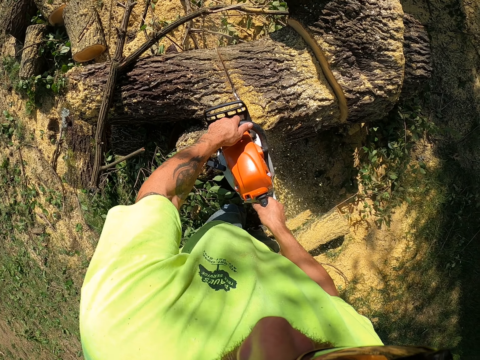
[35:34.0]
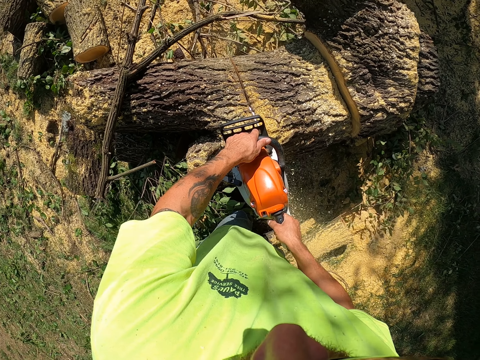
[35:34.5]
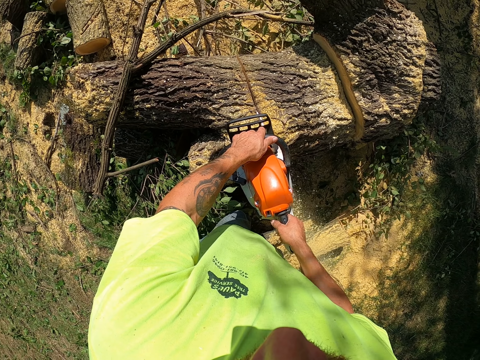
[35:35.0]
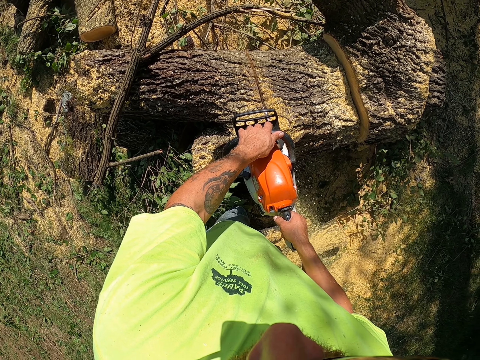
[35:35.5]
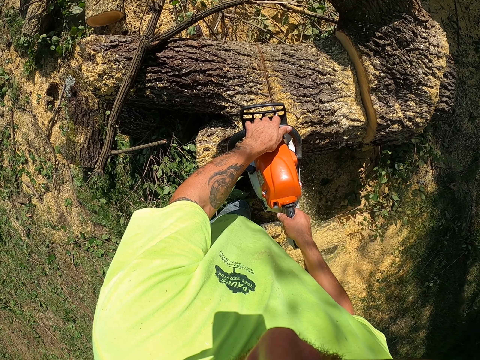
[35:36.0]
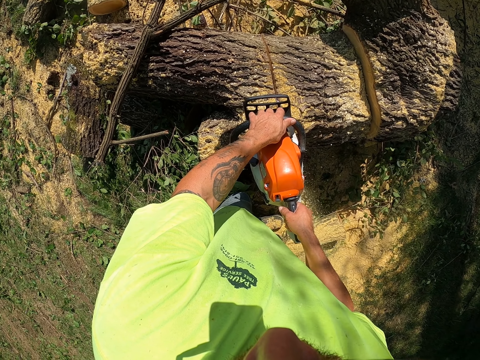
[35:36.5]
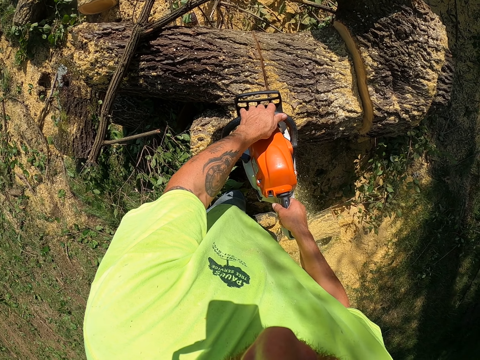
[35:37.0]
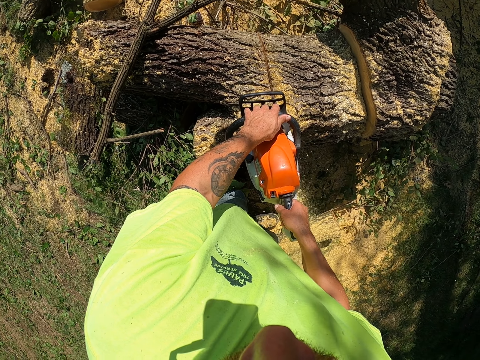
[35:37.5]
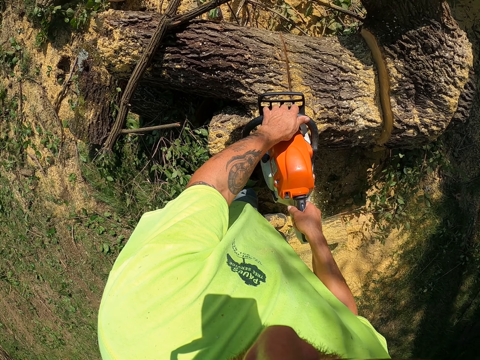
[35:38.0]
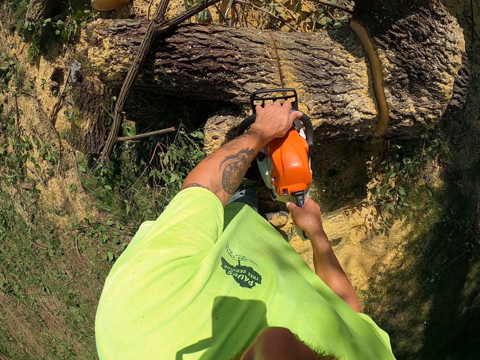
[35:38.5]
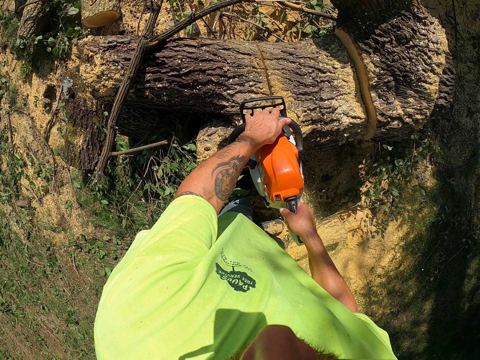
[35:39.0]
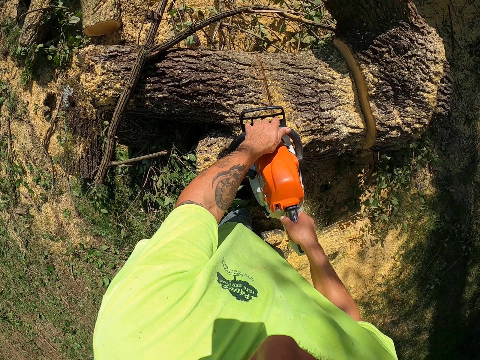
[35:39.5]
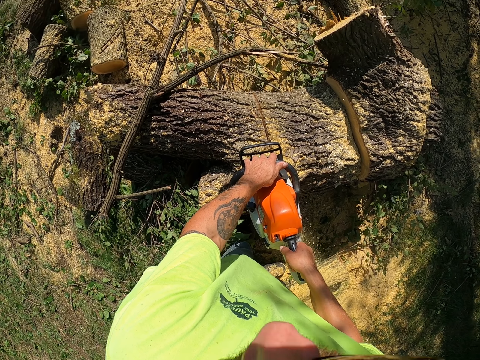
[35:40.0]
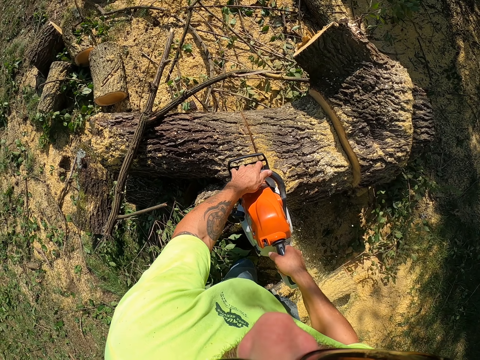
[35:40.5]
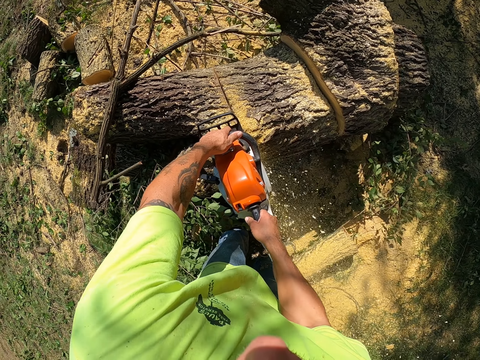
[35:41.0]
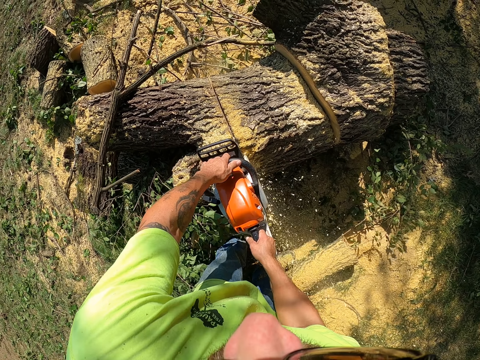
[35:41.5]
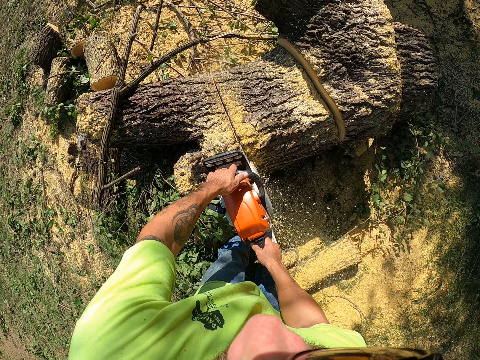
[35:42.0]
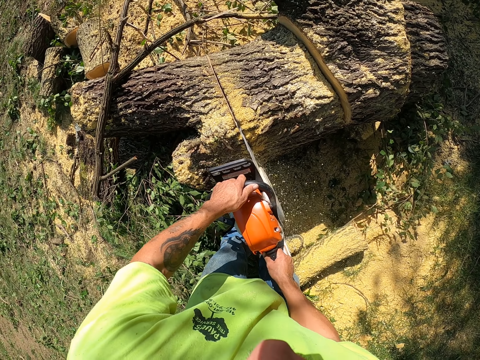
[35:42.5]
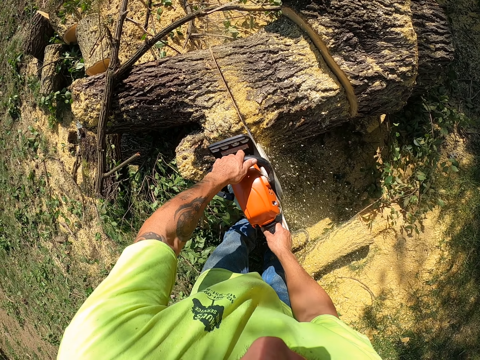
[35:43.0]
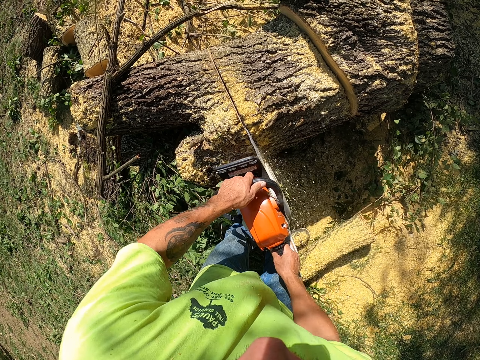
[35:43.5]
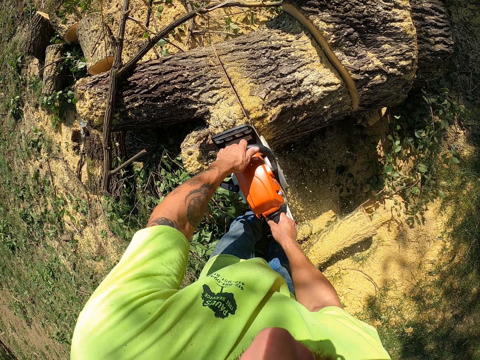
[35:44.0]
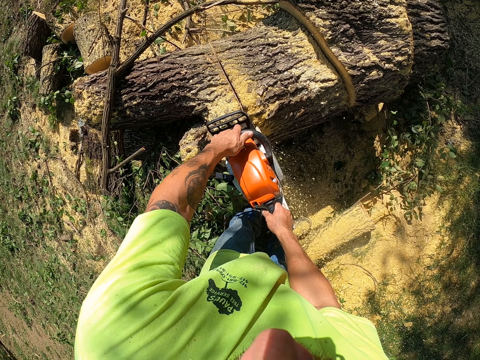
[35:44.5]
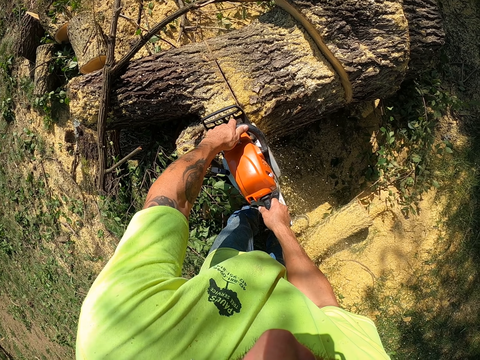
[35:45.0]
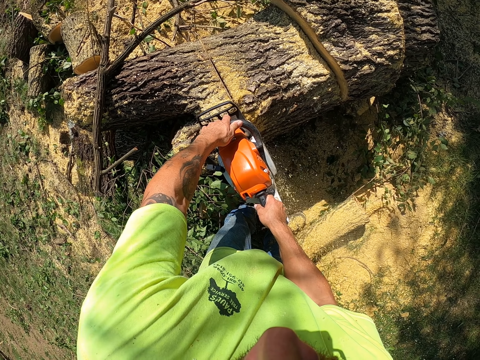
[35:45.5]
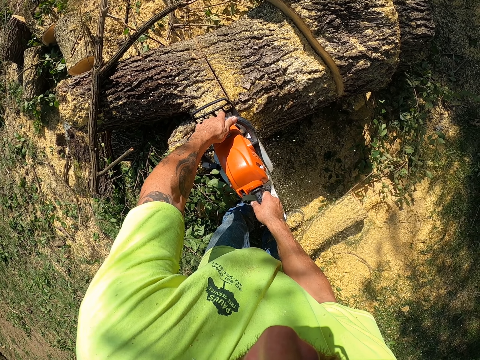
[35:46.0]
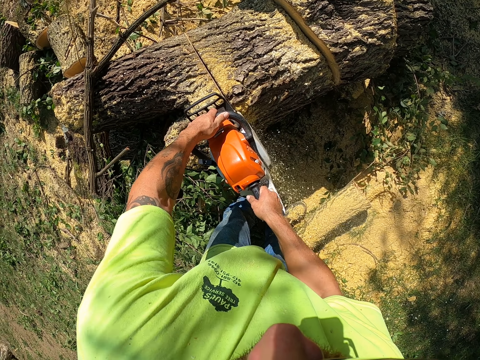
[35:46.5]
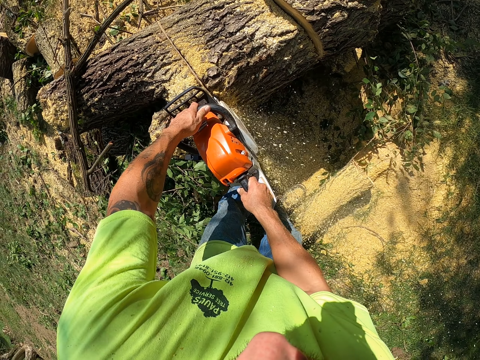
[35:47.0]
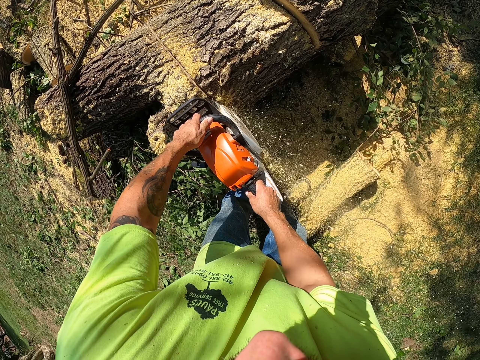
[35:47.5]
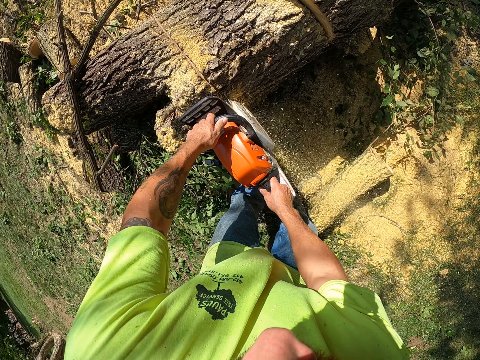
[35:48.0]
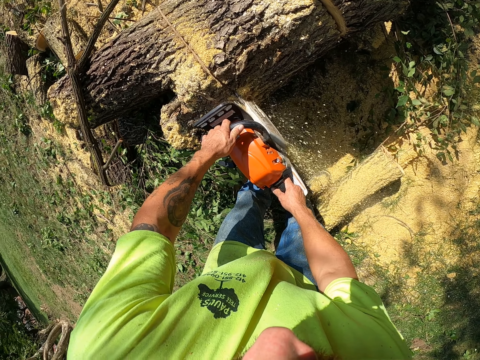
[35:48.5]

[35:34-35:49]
The camera wearer cuts the log of wood on the ground with the chainsaw in both hands. He cuts the tree log with the powersaw.

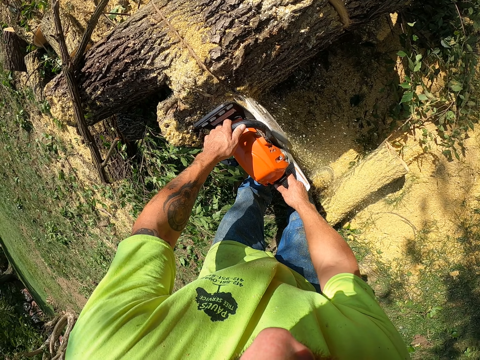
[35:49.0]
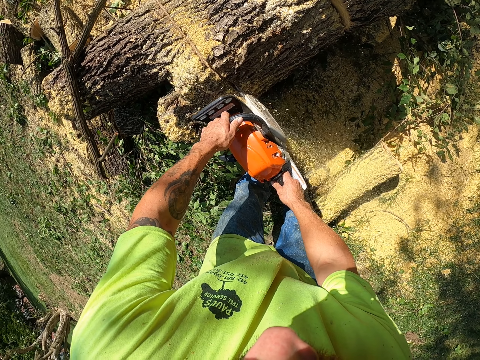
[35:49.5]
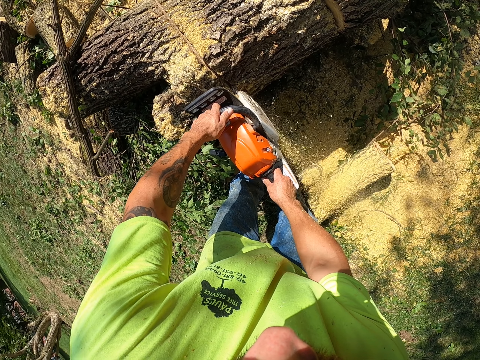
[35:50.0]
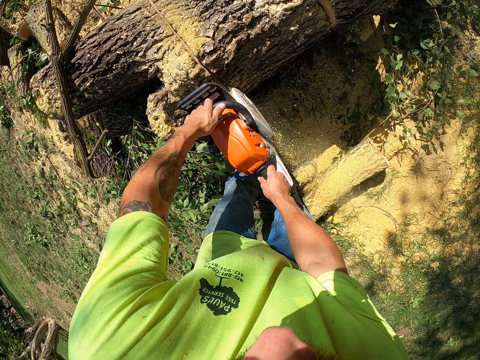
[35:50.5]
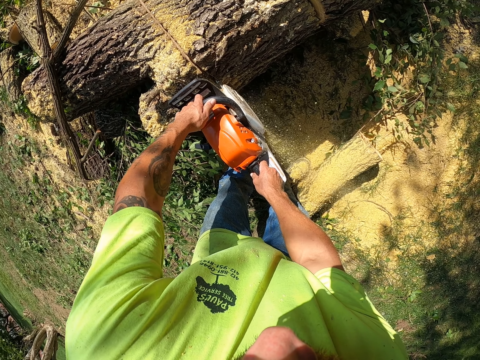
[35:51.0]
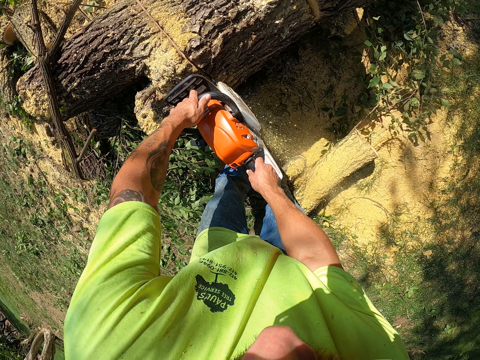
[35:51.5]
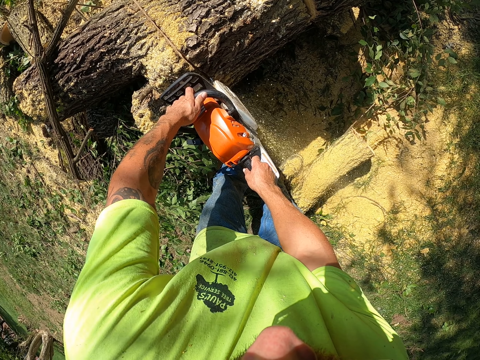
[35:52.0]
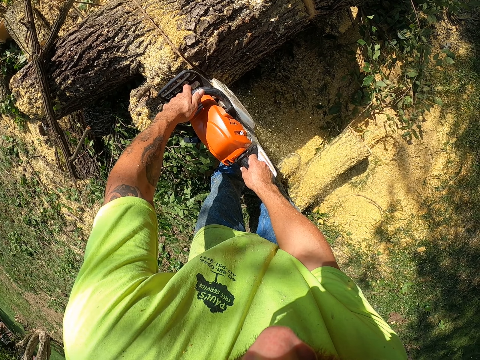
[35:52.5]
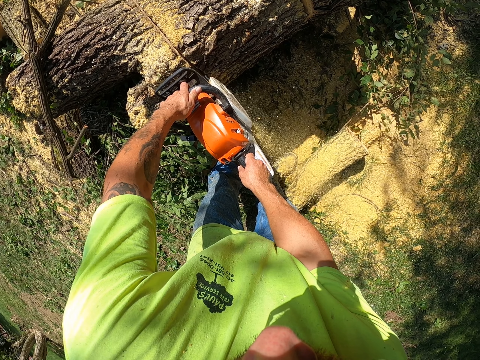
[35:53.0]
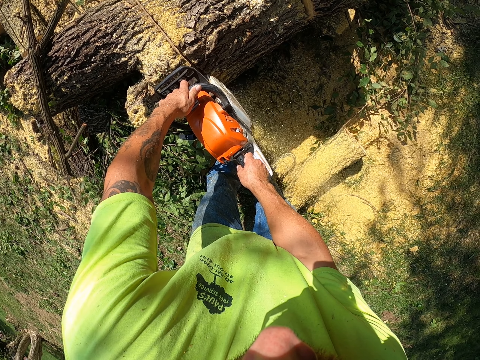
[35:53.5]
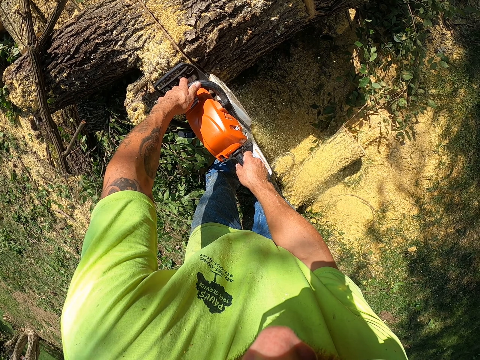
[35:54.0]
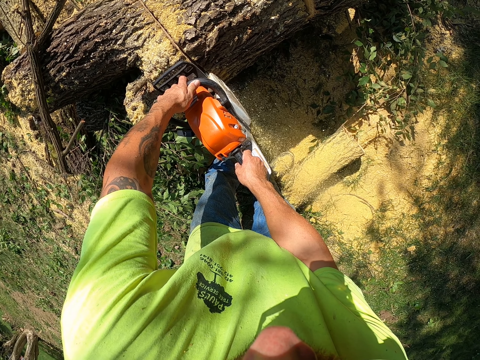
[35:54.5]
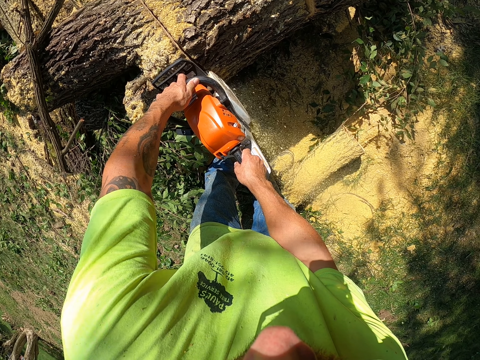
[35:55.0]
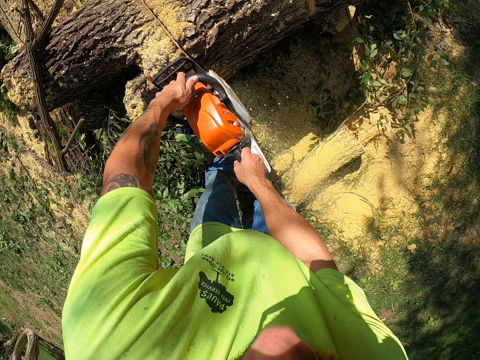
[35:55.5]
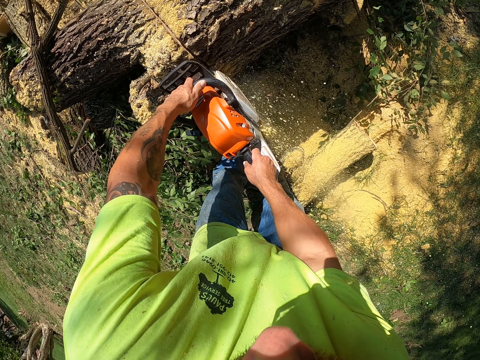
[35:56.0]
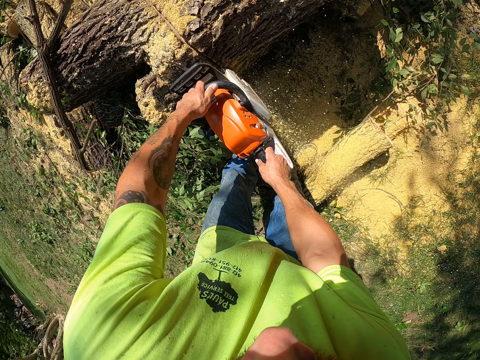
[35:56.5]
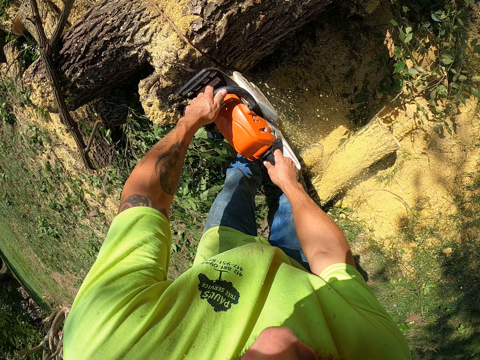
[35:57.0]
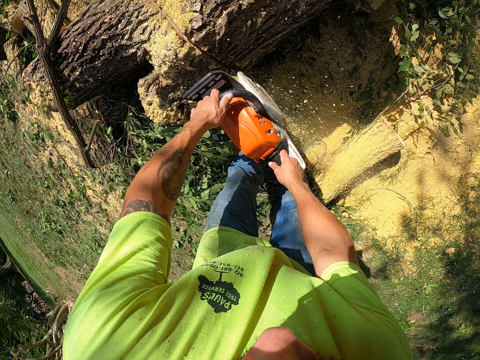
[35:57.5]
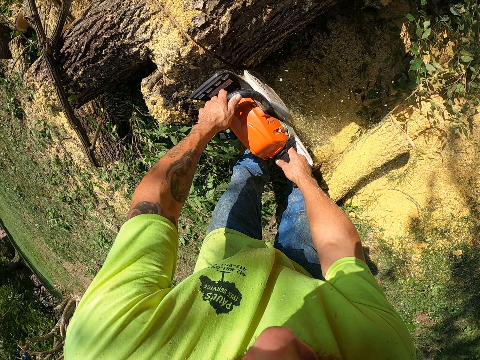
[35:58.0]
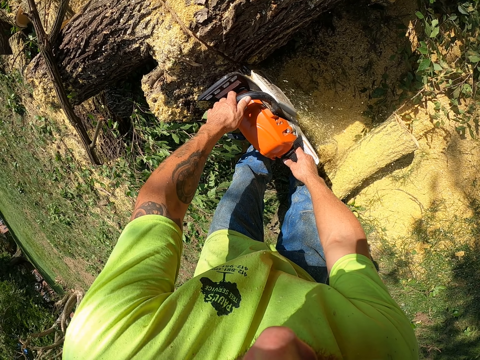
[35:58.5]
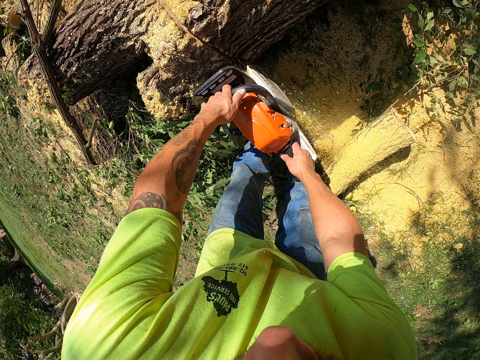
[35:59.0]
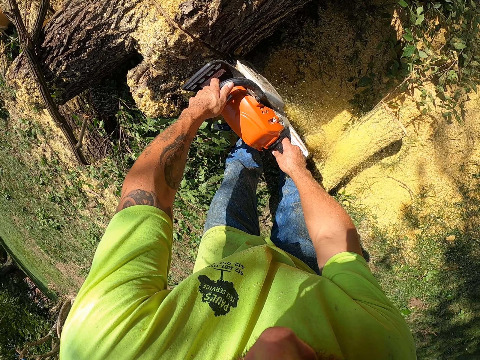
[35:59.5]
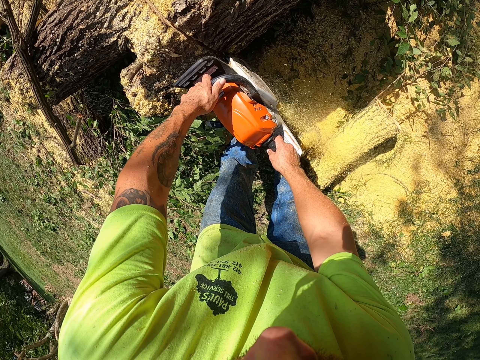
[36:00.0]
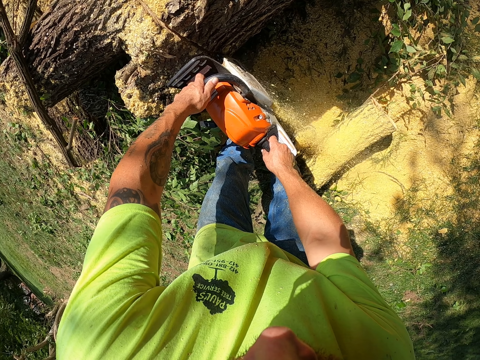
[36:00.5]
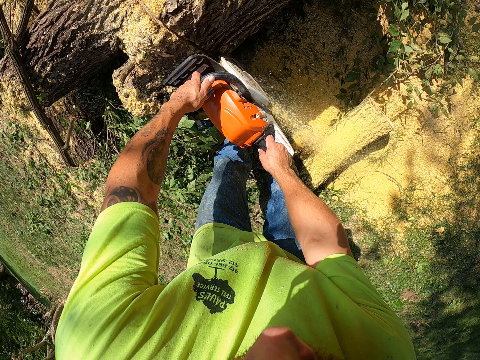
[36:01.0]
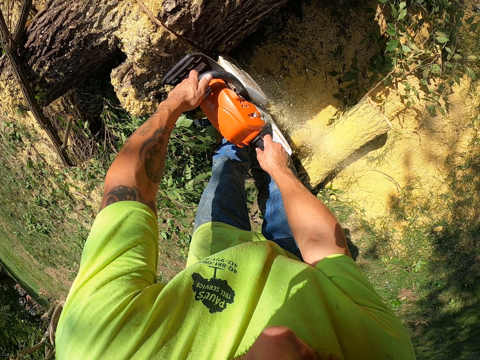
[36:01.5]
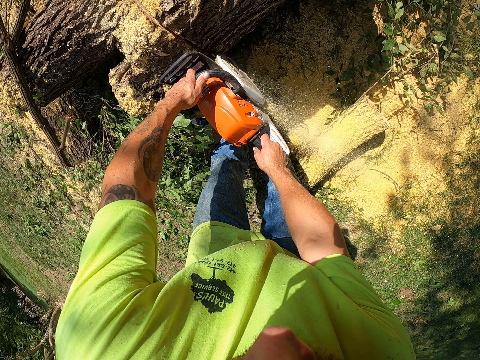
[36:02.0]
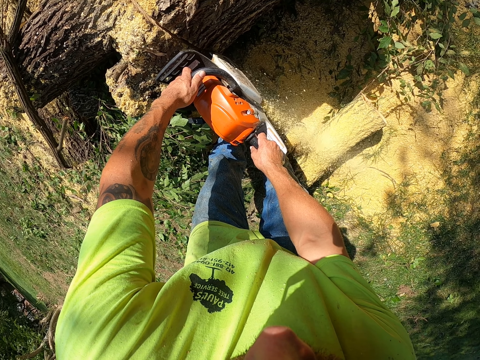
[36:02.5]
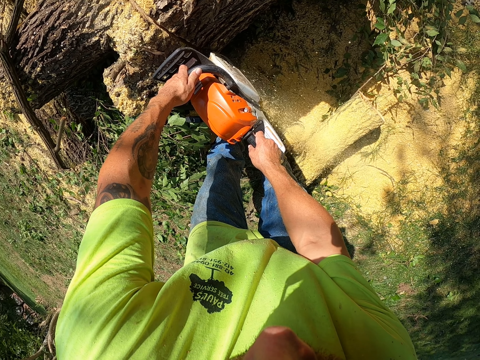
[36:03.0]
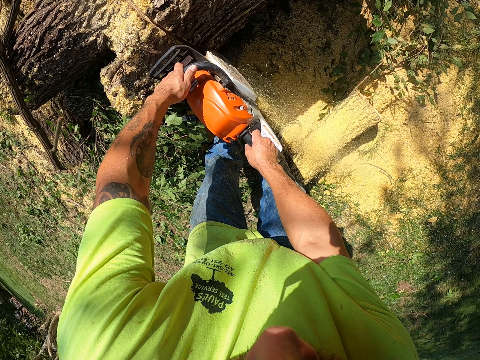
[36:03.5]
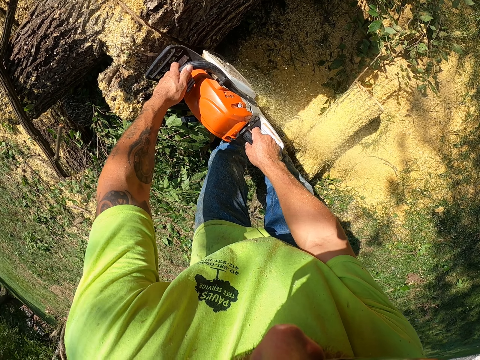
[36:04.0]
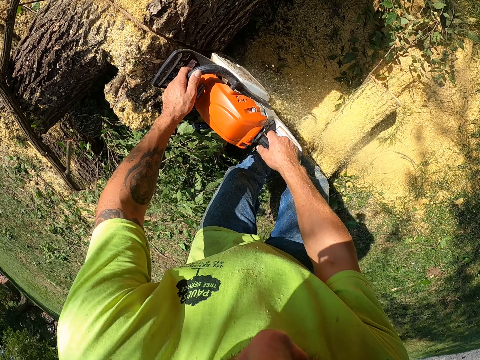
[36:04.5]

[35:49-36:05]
The camera wearer cuts a tree log with a powersaw.
